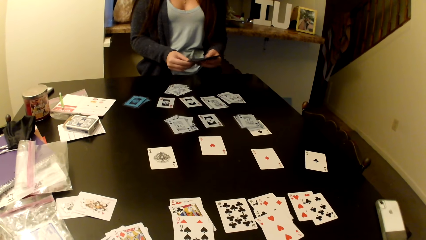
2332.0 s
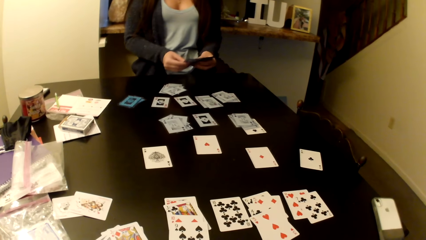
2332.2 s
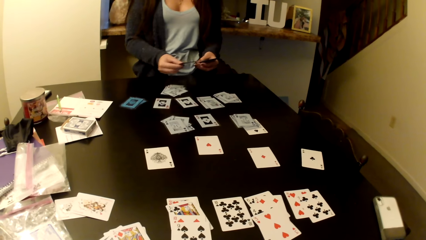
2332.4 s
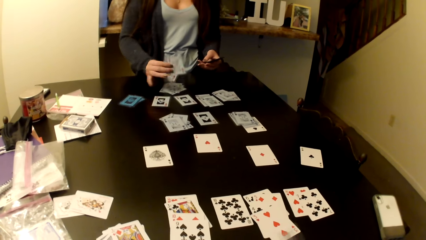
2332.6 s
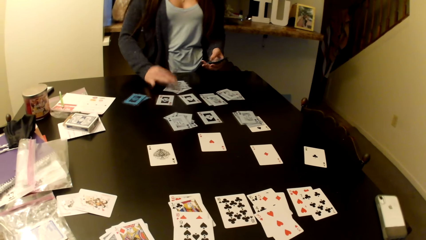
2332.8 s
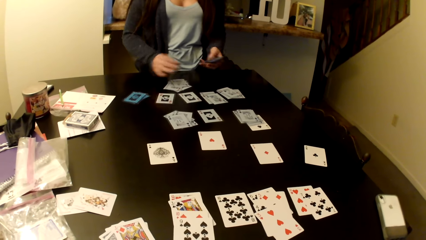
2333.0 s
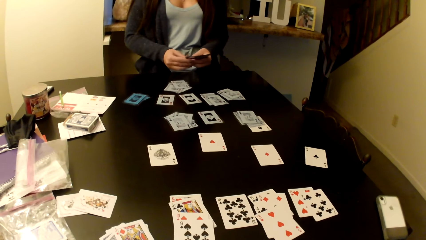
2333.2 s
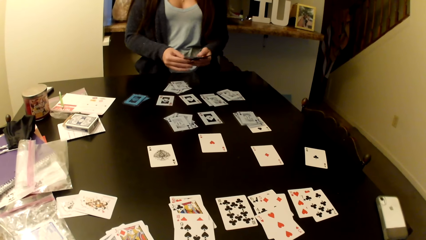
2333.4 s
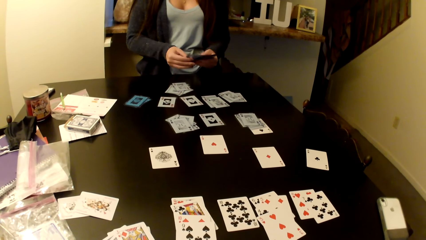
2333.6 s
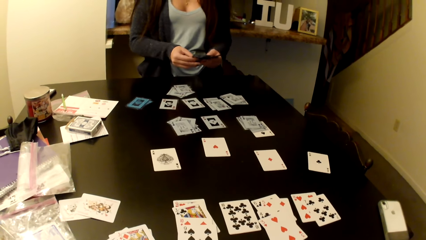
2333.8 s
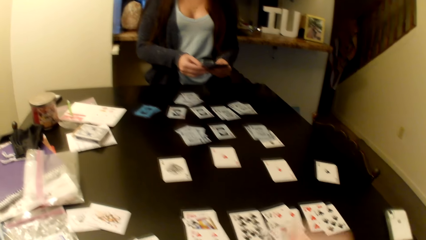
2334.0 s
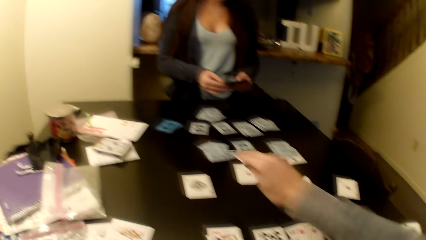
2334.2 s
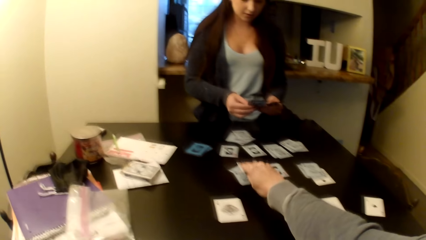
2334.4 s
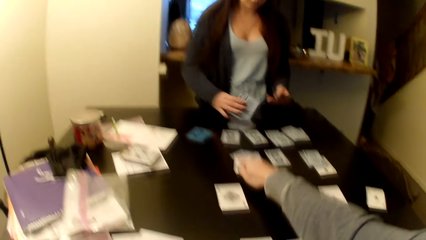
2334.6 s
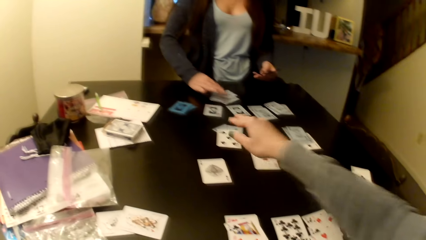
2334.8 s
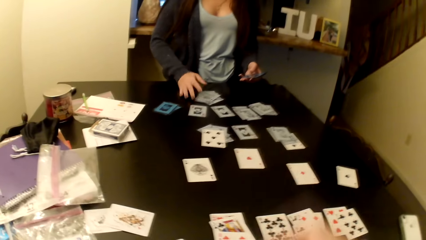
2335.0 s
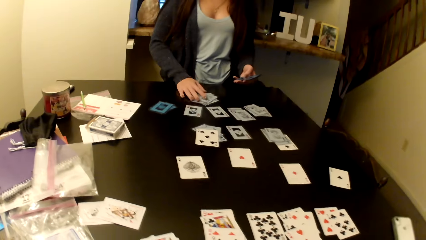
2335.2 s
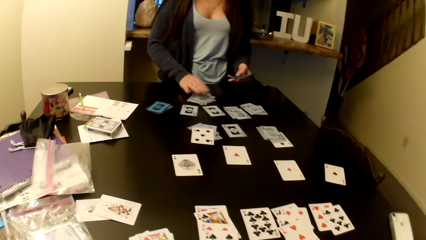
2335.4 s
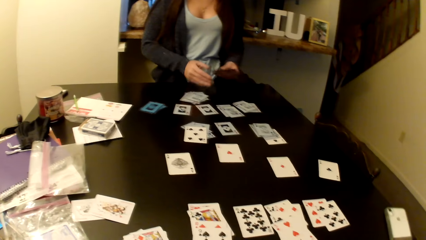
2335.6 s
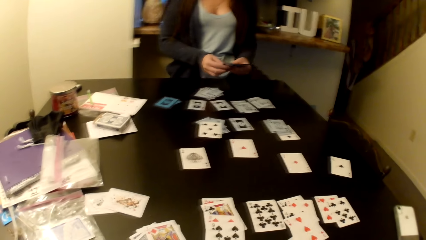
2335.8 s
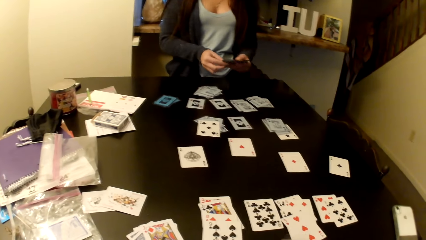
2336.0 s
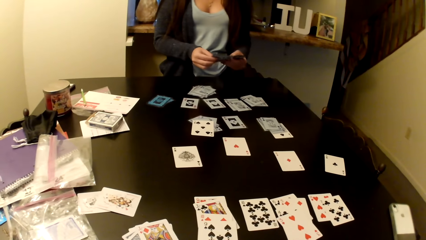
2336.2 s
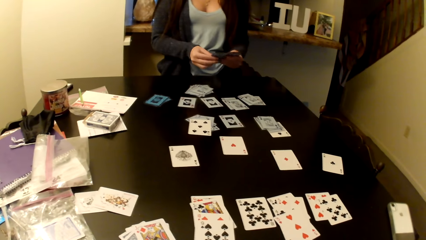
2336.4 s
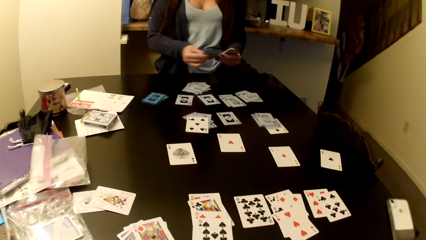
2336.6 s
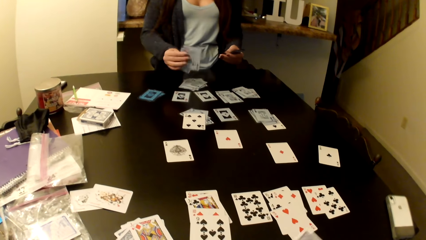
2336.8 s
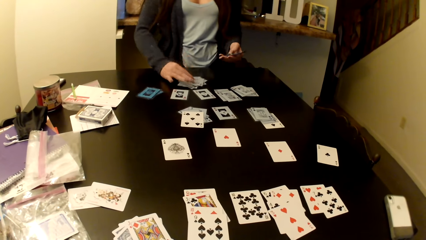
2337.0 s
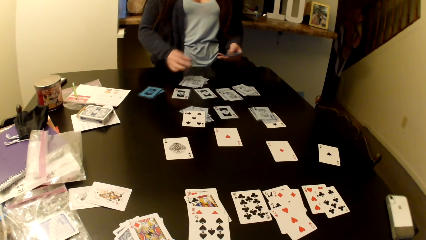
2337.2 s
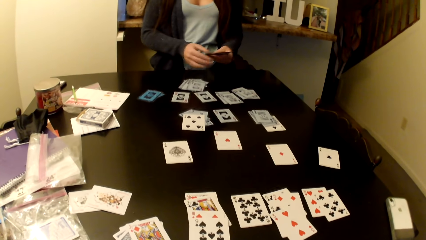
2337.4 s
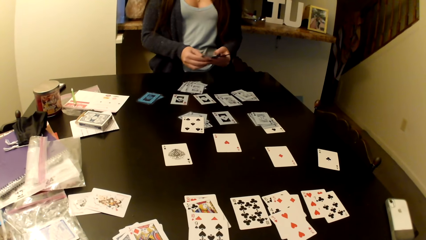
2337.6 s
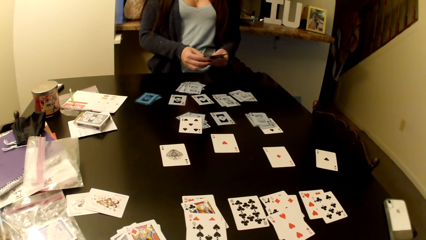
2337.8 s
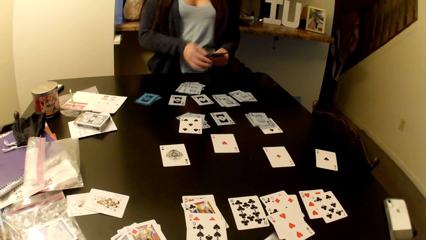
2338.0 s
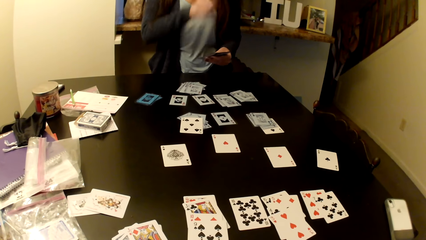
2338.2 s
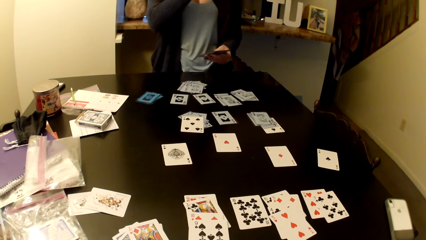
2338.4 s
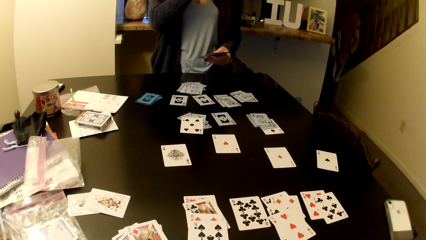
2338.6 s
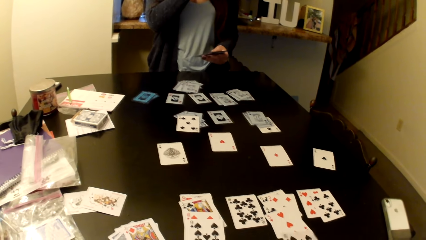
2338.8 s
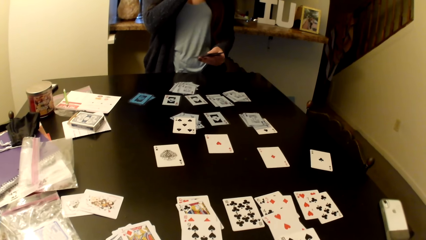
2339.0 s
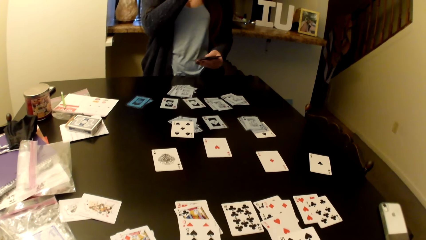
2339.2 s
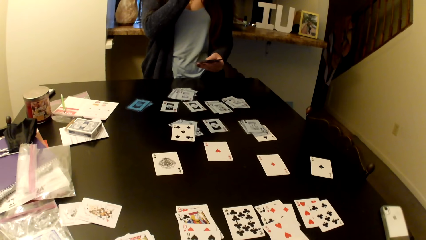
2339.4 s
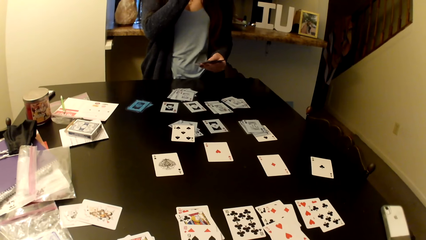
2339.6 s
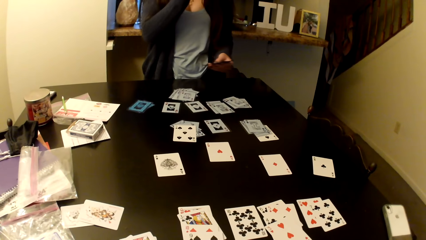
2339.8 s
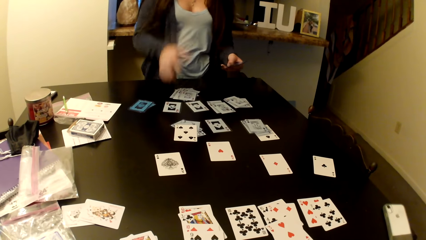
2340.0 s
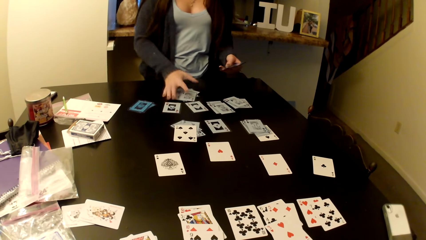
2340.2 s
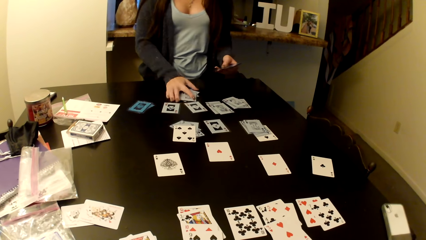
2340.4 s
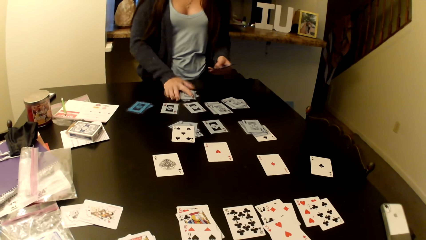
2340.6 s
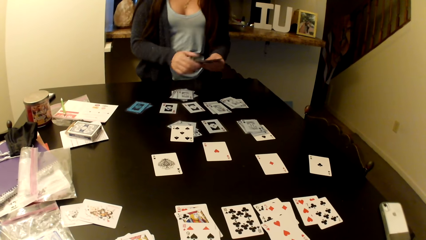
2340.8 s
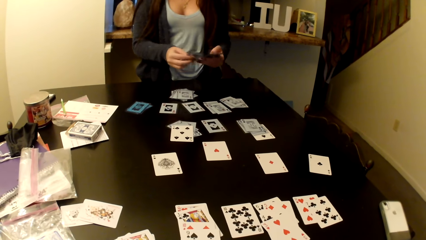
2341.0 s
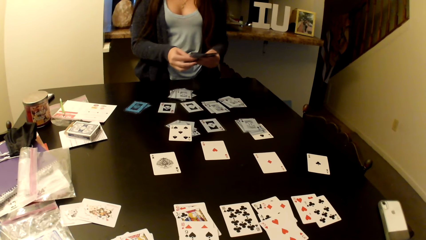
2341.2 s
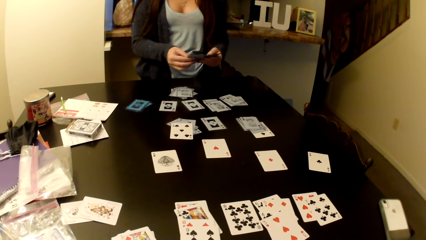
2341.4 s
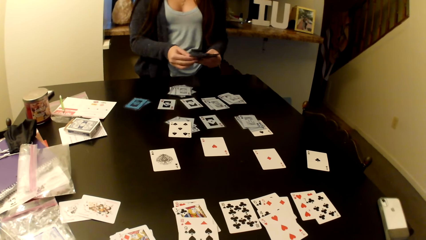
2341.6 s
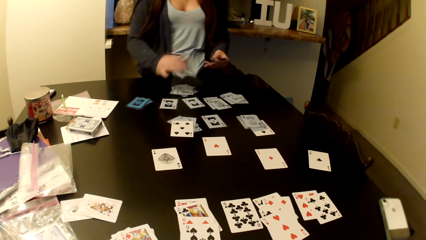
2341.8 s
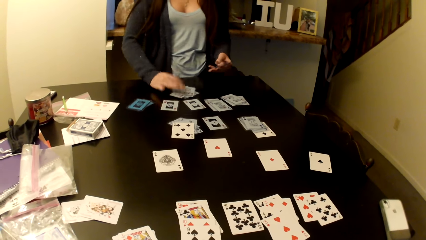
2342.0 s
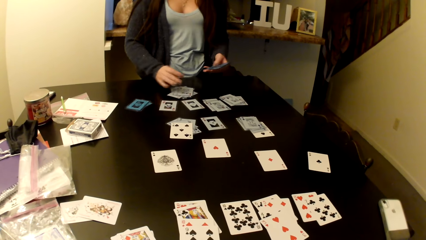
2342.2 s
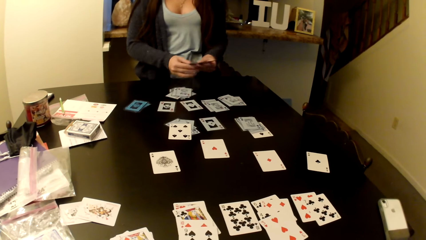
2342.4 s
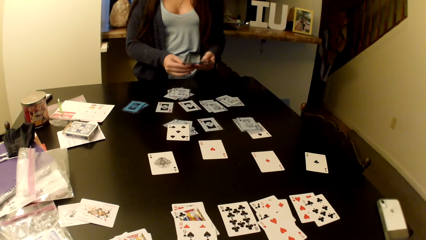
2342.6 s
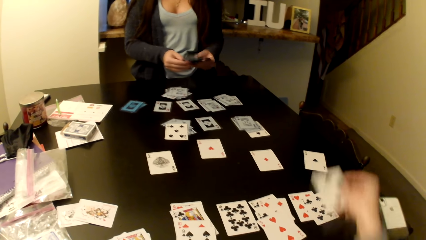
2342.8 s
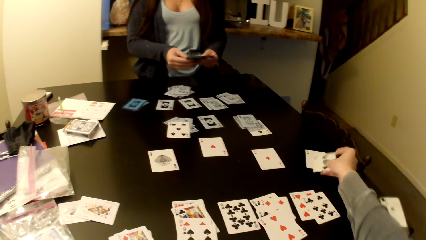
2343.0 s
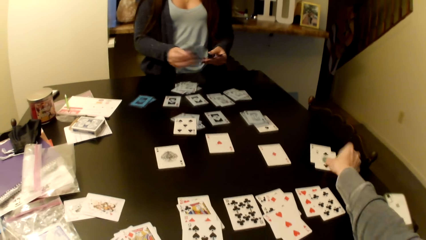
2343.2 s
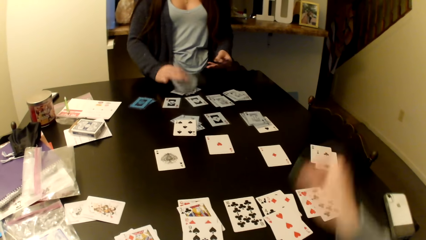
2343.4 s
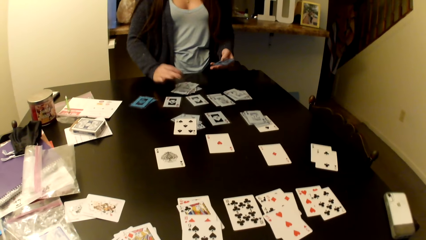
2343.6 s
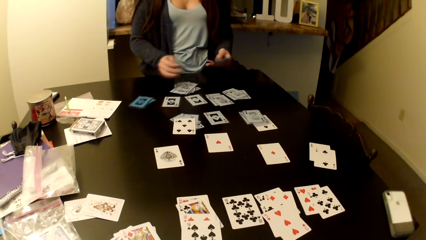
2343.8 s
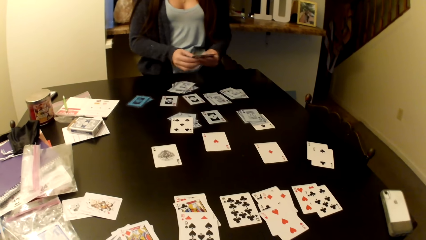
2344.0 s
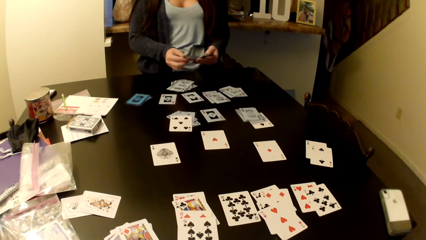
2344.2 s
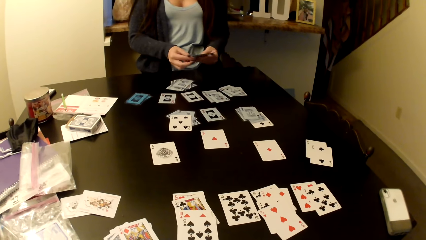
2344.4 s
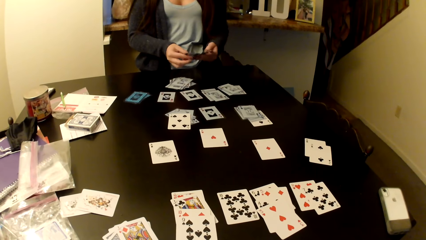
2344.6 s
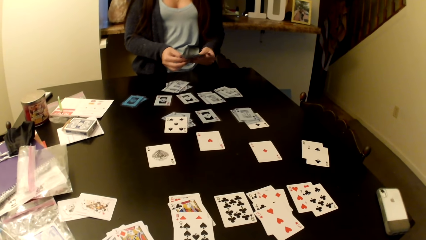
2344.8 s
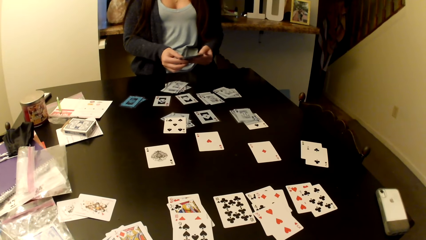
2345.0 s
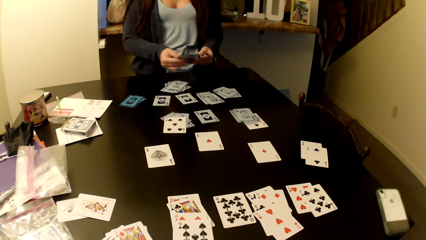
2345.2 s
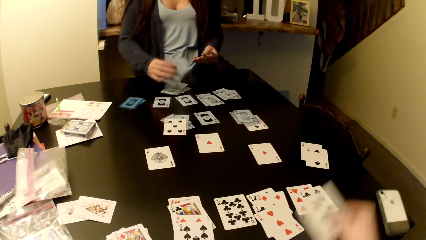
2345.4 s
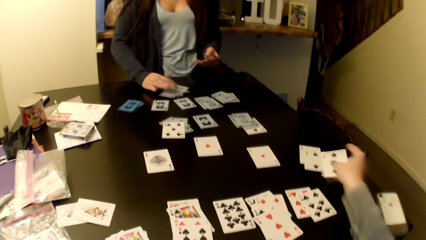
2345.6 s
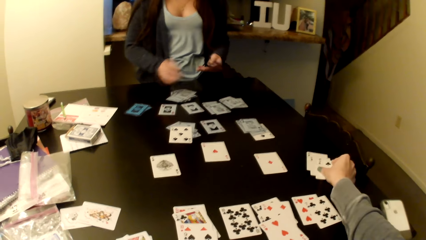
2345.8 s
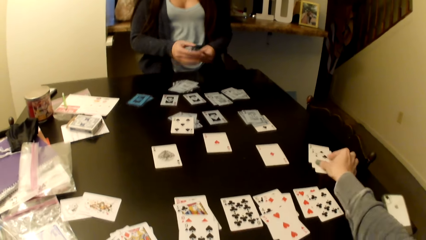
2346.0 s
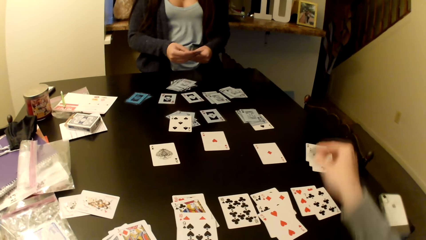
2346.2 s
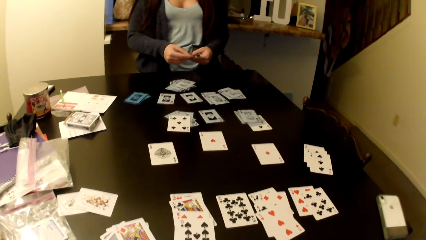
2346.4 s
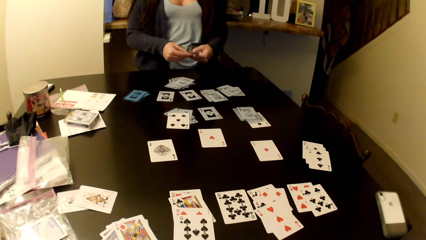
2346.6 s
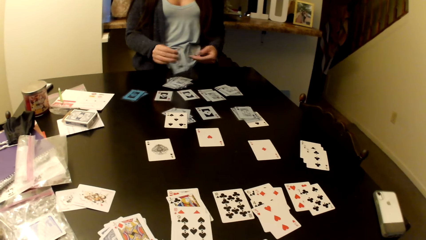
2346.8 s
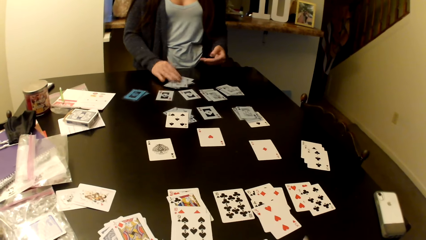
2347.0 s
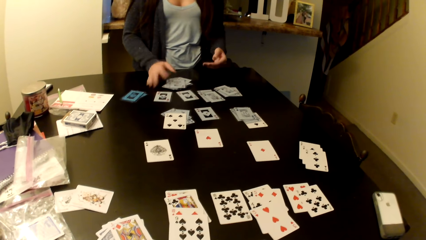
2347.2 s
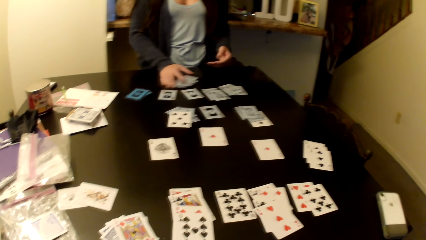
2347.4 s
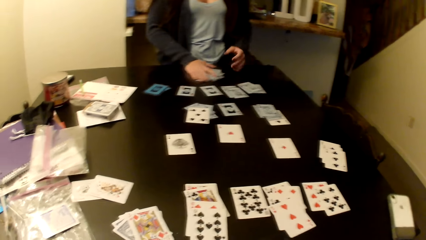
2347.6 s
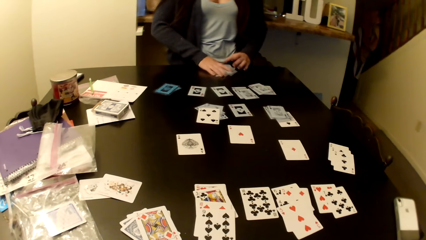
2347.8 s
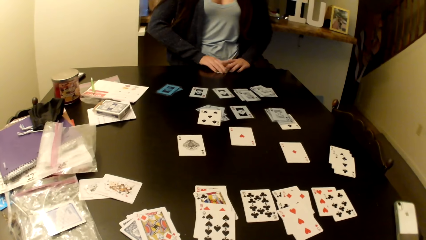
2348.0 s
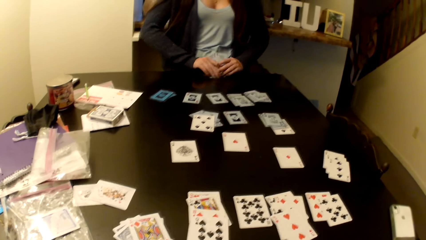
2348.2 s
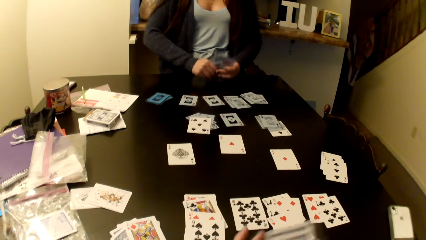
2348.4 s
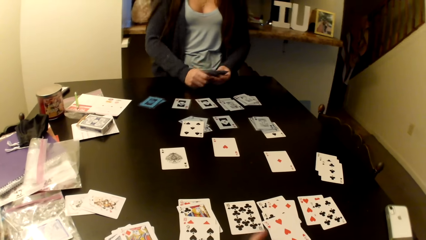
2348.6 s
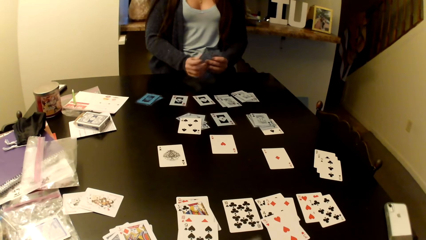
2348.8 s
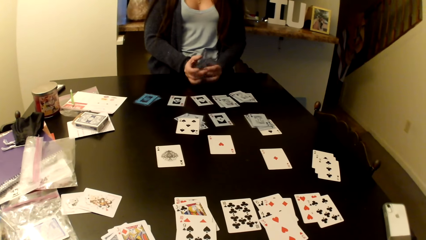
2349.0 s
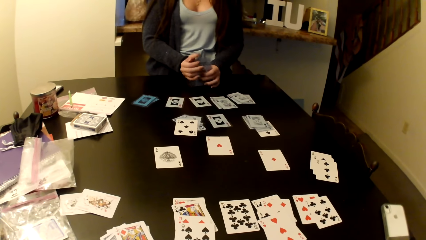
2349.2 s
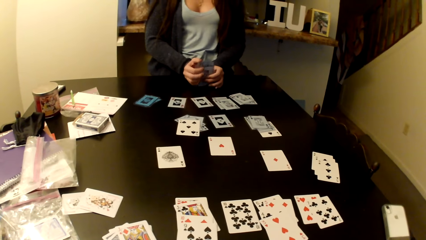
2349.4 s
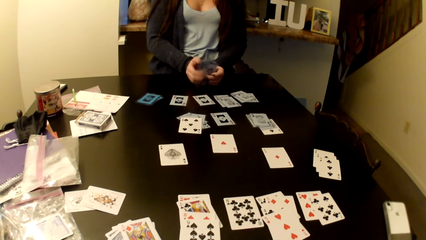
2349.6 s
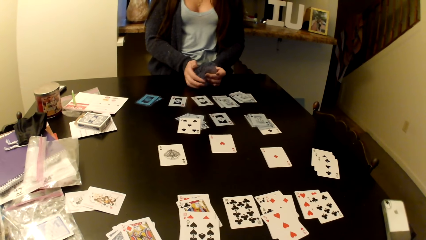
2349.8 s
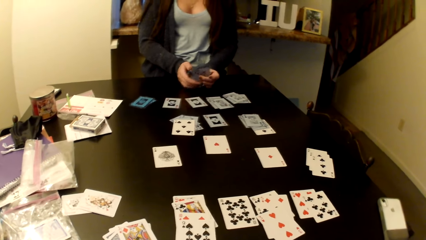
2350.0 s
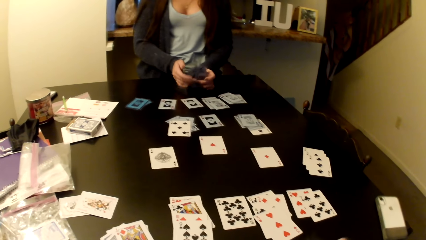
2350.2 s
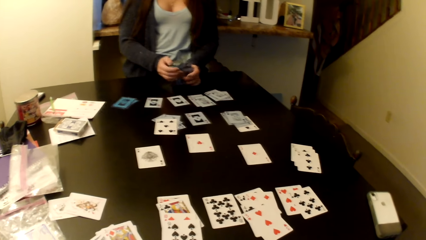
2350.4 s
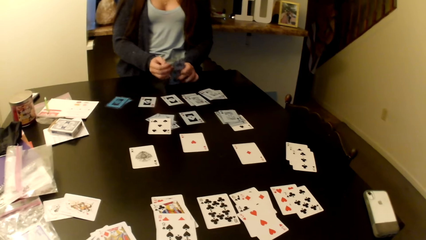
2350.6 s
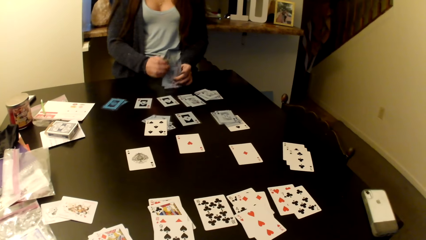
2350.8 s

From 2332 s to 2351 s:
The camera wearer places cards on the table. A woman takes the cards from the table and shuffles the cards.
